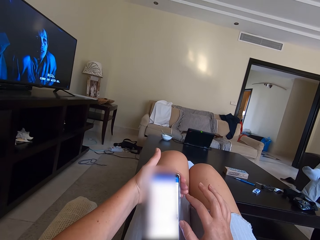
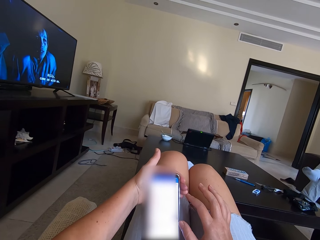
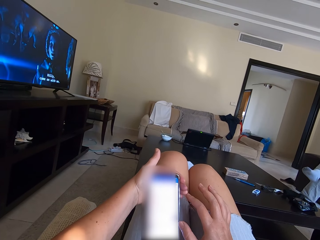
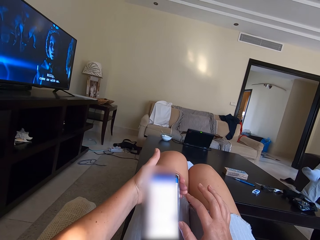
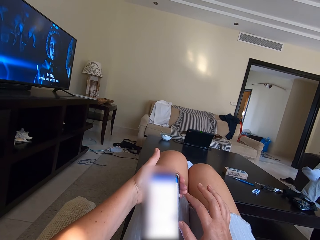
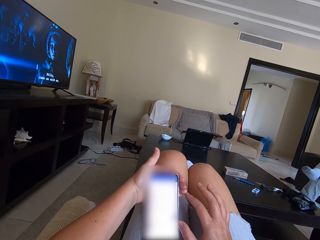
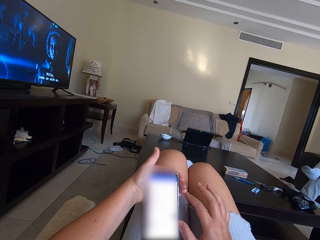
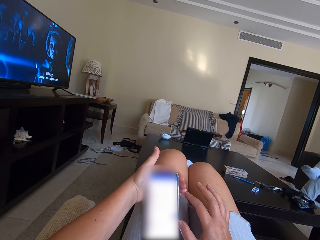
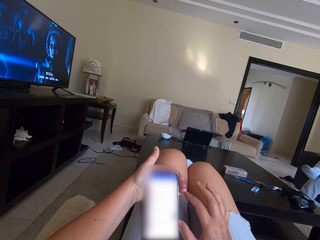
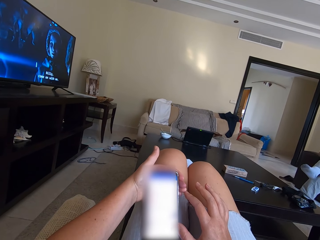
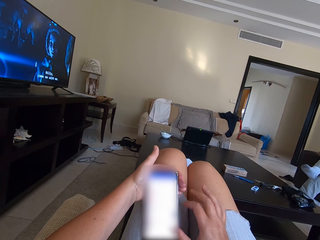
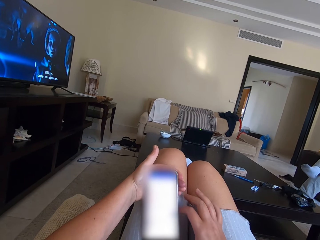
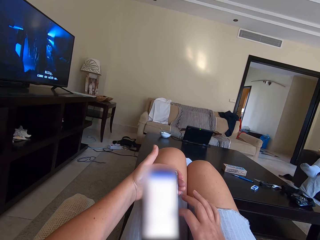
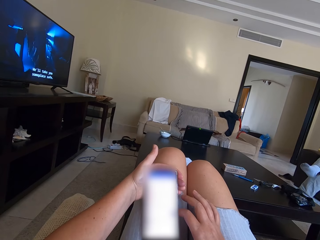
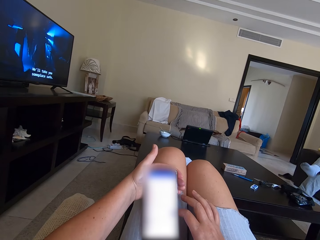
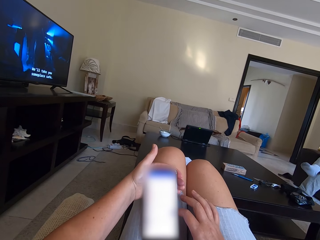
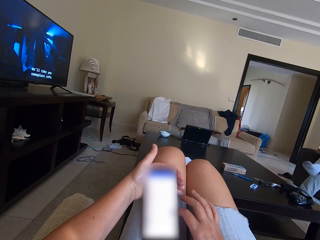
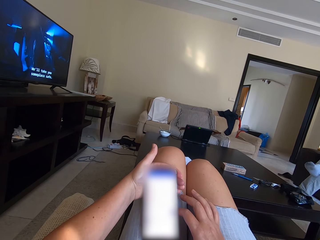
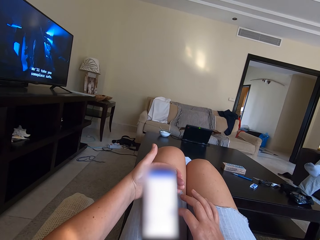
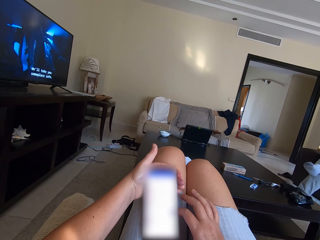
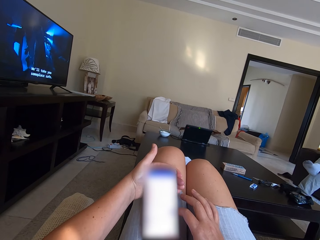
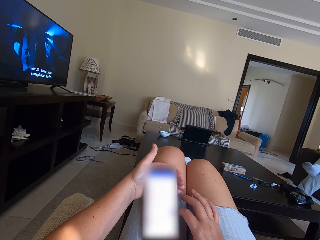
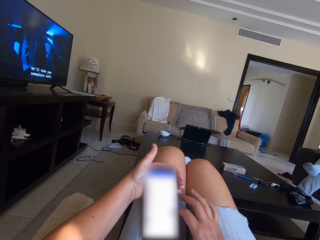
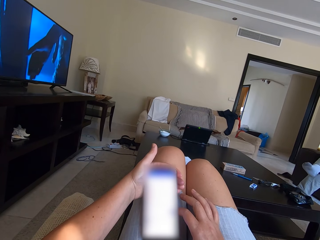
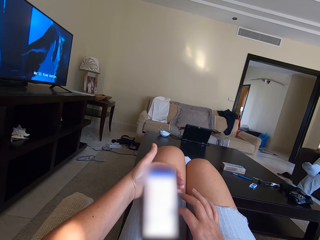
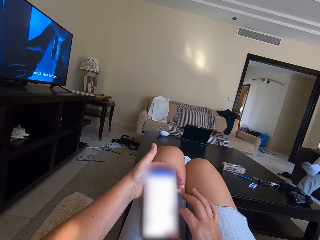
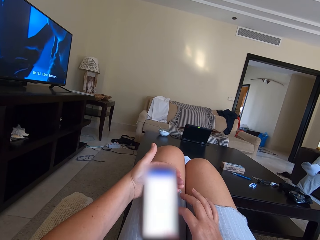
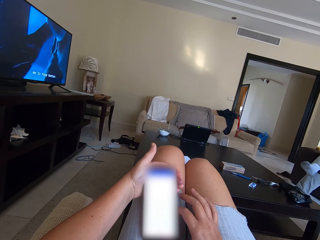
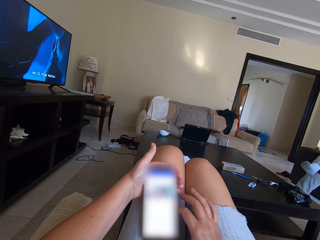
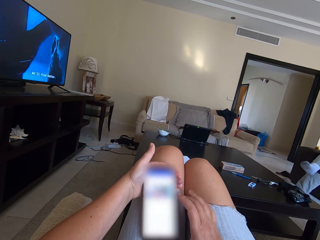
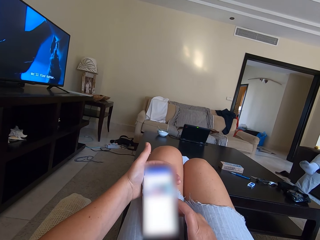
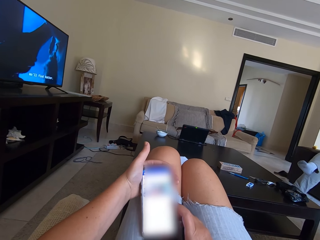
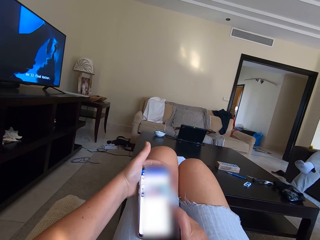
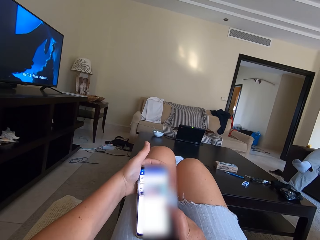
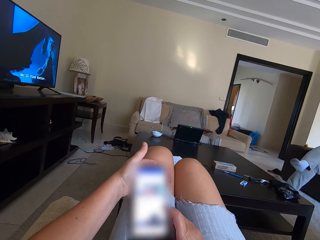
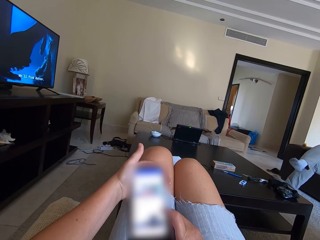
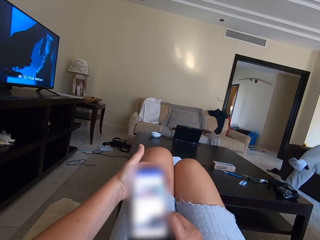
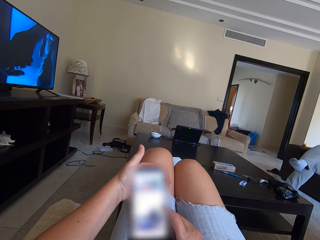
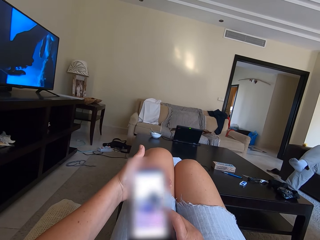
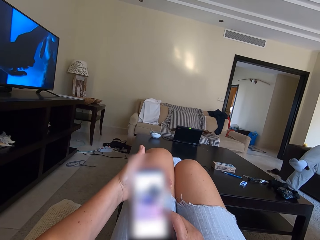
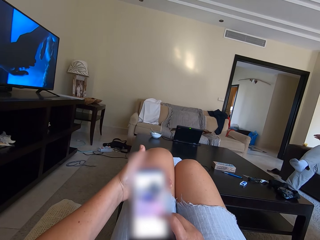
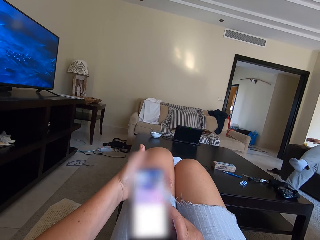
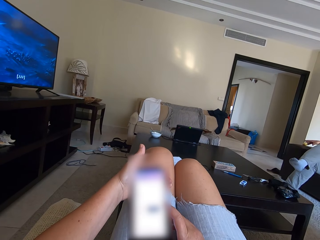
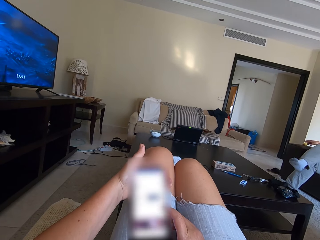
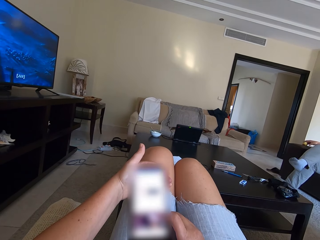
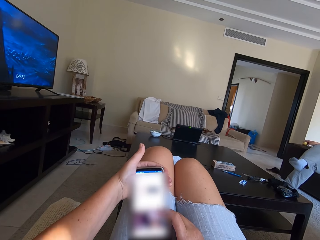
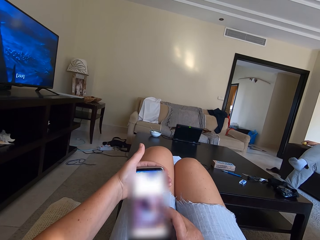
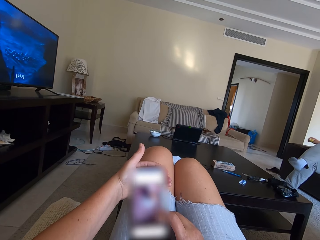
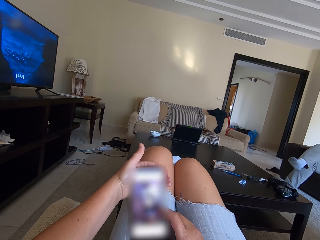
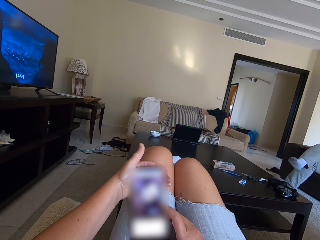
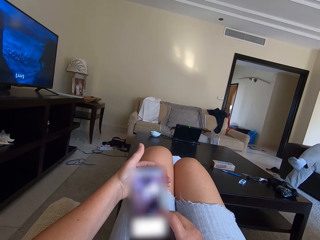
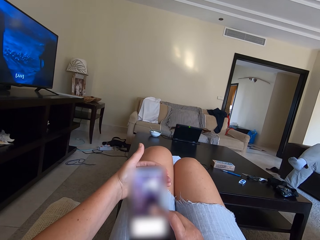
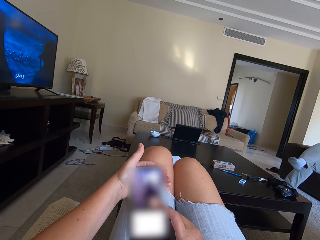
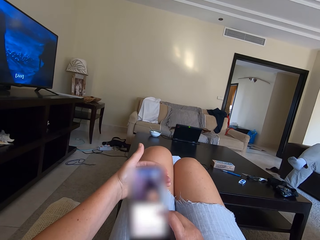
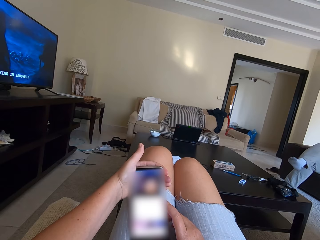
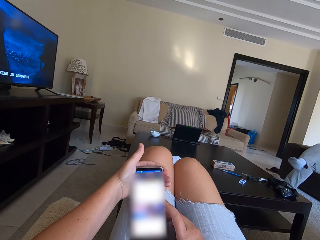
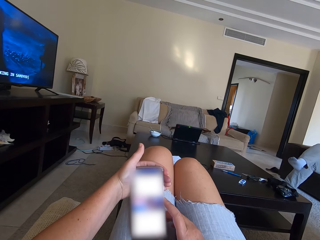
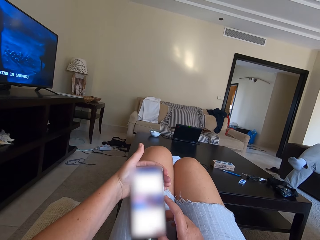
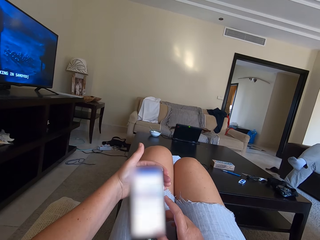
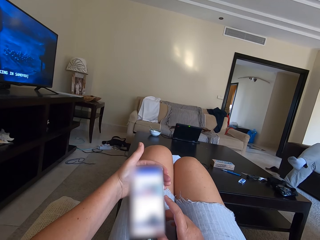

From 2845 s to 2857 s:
The camera wearer scrolls the phone.

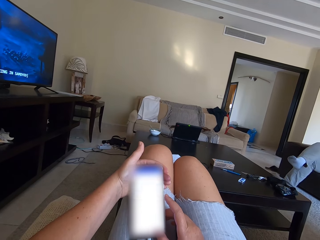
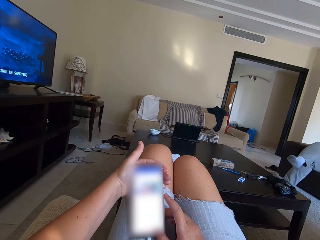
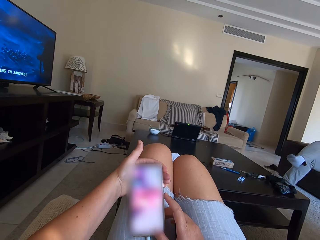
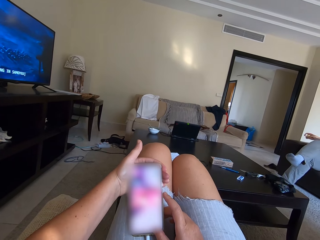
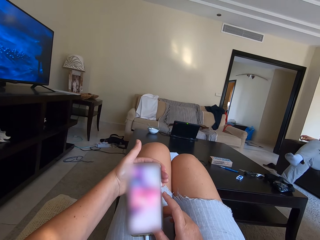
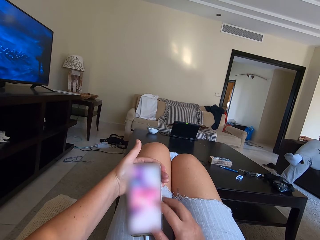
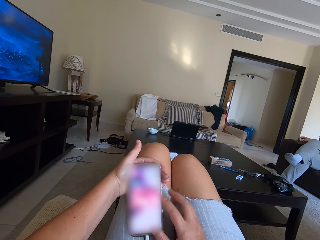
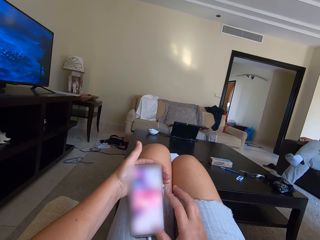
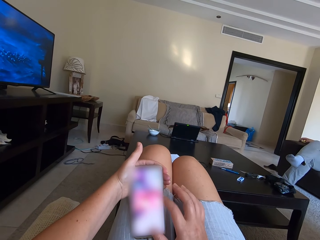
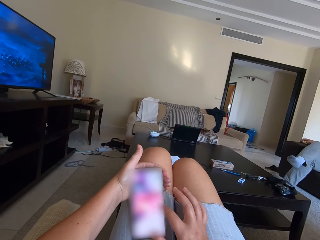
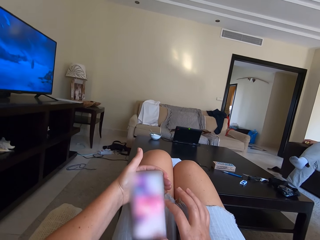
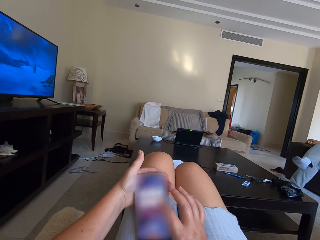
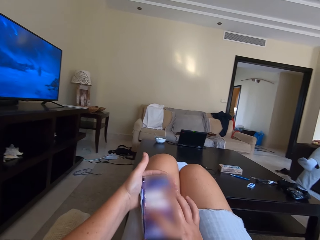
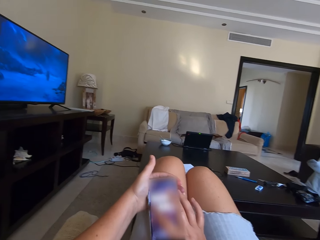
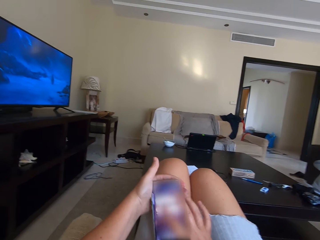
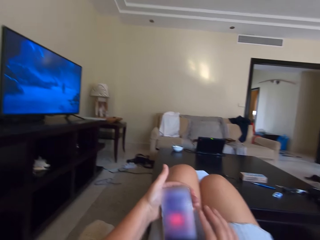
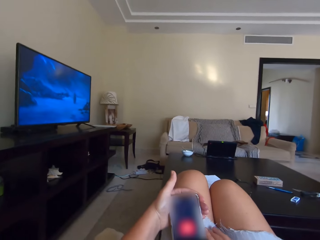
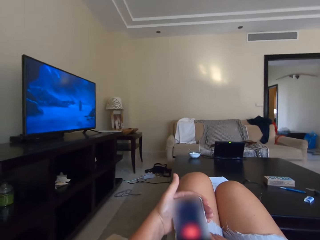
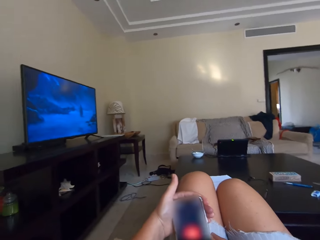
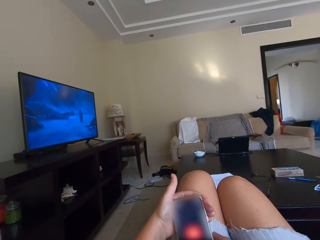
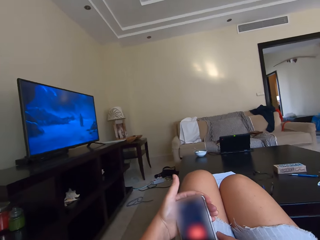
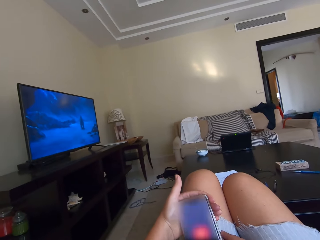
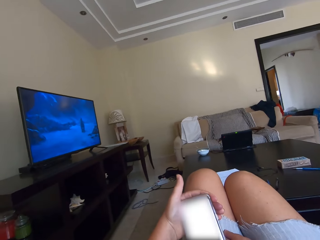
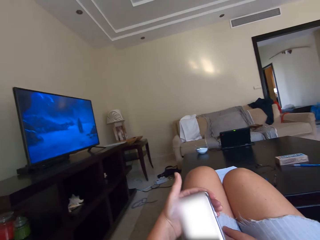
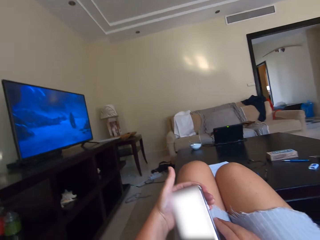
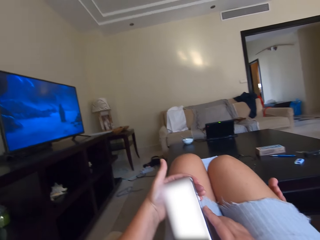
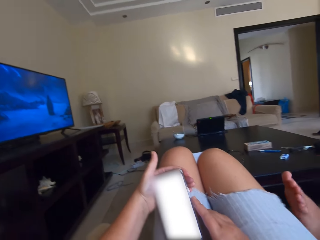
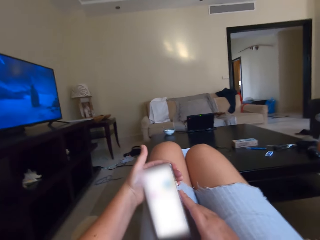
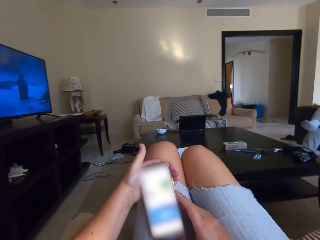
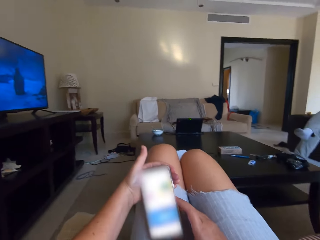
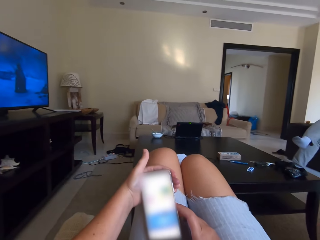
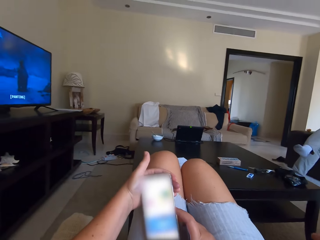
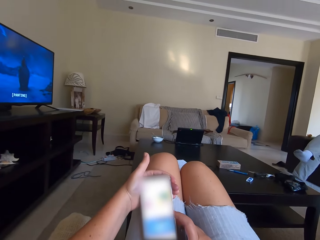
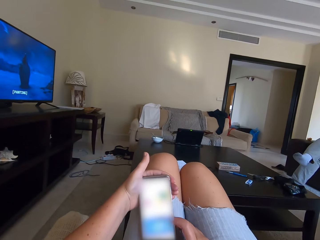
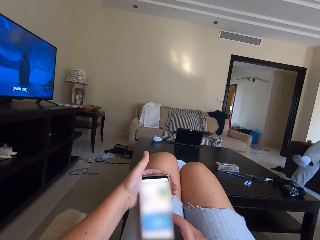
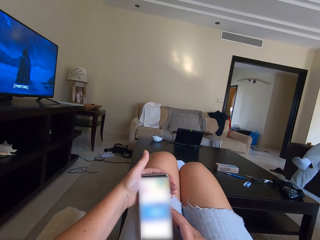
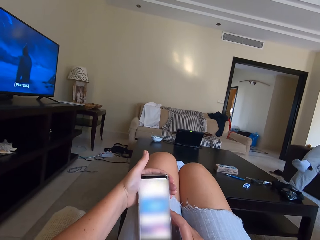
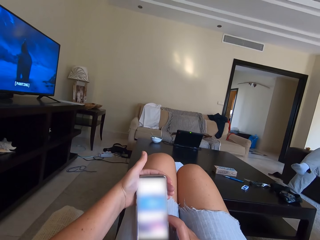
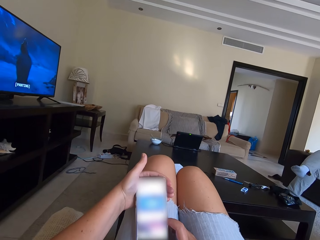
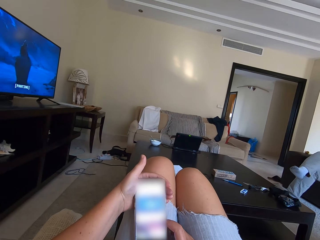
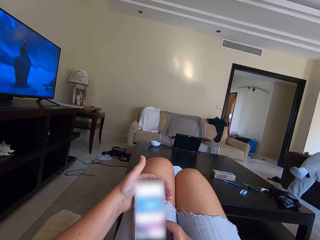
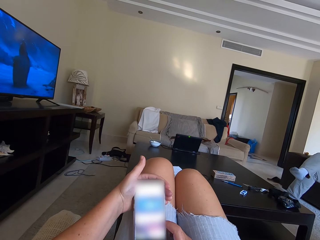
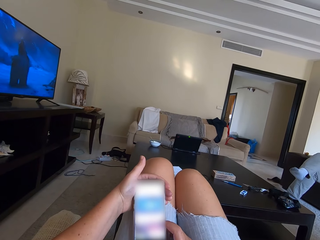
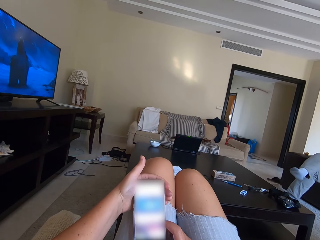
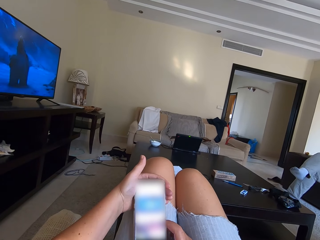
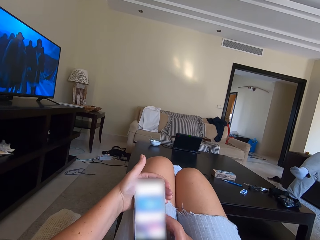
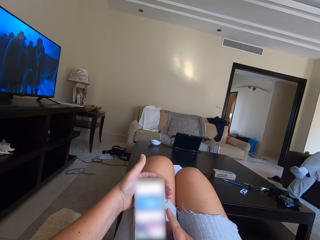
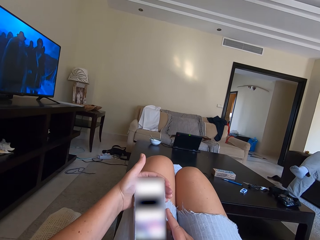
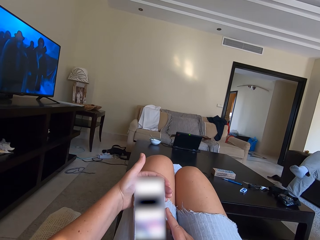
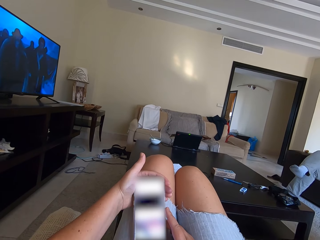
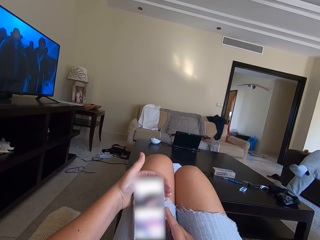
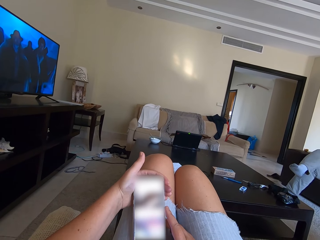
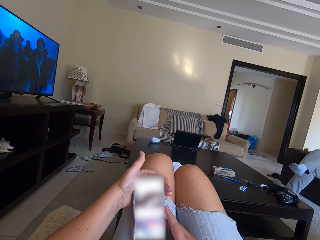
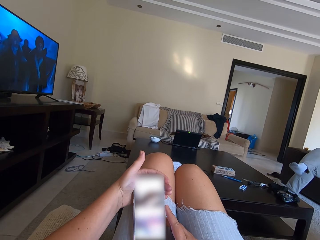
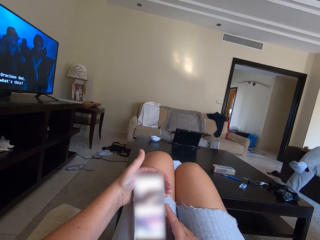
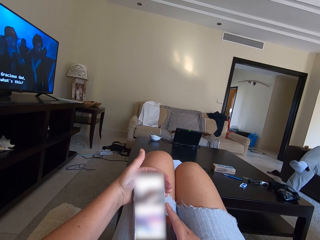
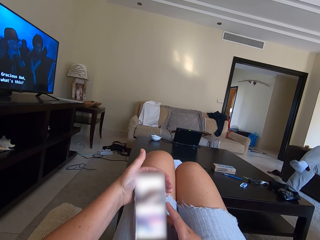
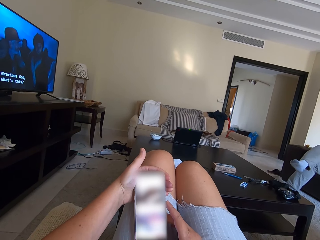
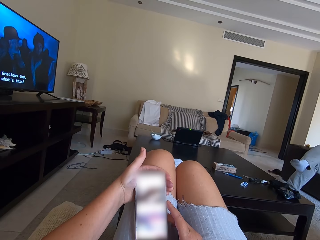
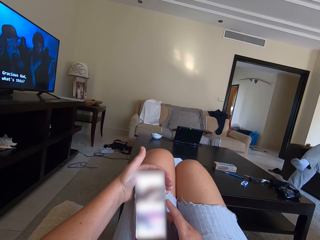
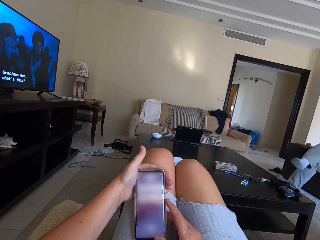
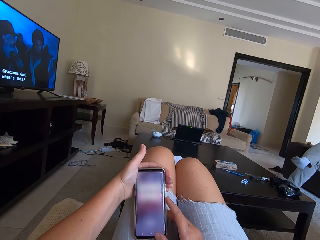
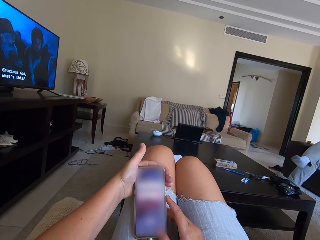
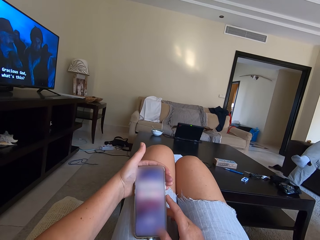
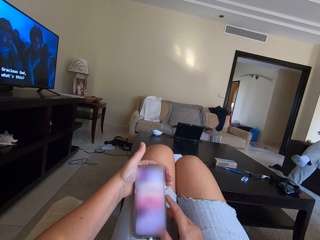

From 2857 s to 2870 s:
A woman moves the leg. The camera wearer scrolls the phone.
